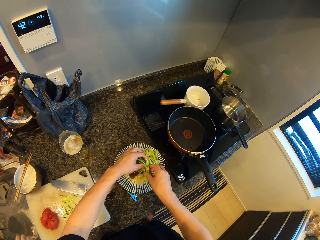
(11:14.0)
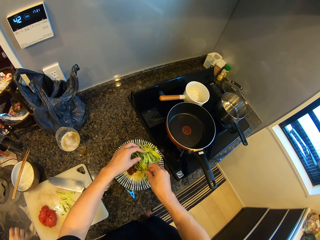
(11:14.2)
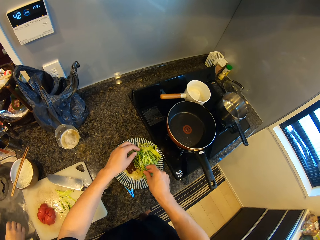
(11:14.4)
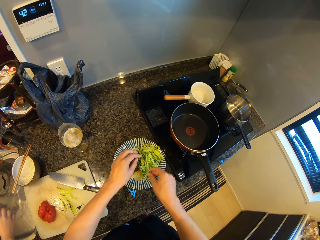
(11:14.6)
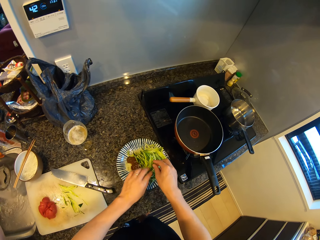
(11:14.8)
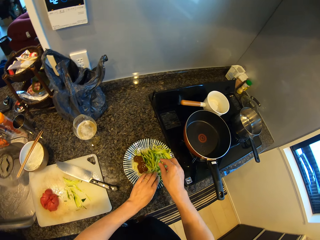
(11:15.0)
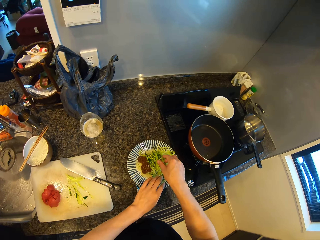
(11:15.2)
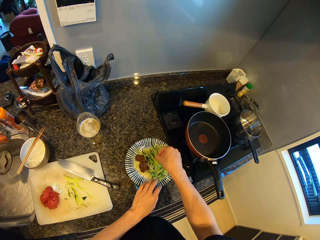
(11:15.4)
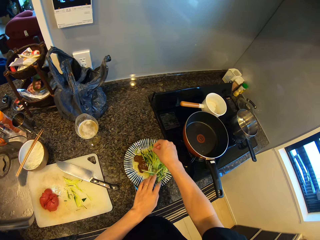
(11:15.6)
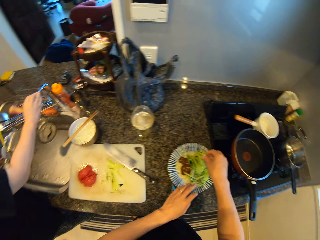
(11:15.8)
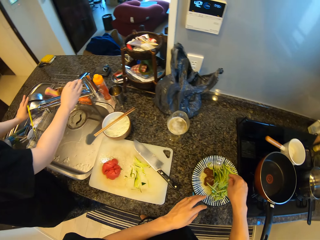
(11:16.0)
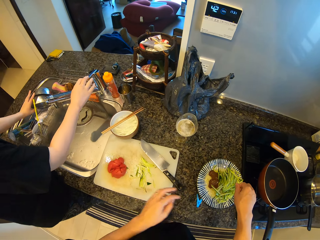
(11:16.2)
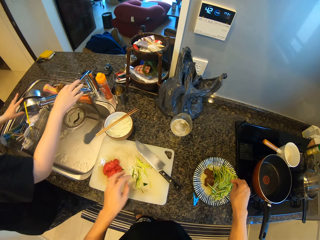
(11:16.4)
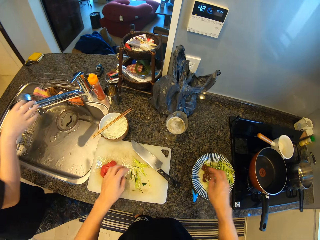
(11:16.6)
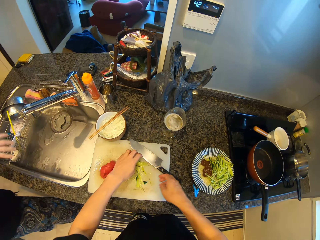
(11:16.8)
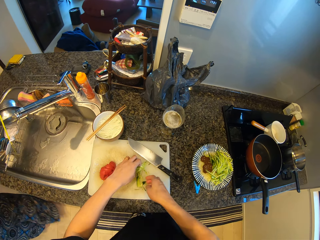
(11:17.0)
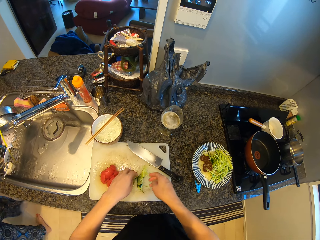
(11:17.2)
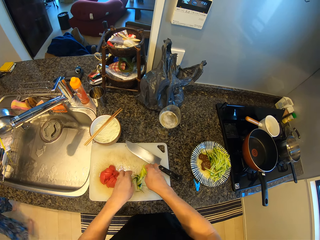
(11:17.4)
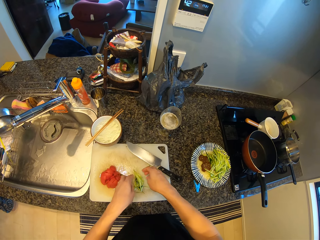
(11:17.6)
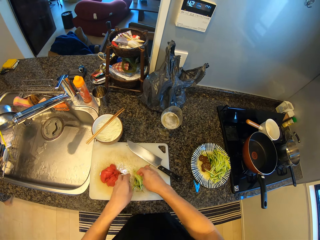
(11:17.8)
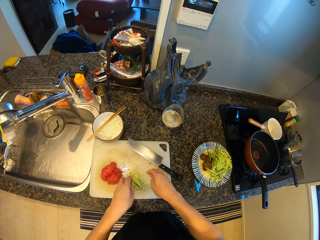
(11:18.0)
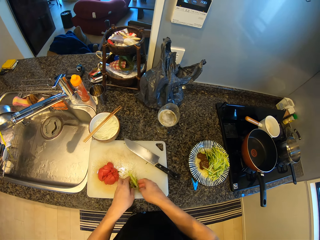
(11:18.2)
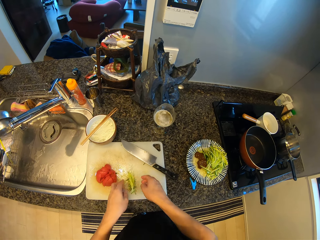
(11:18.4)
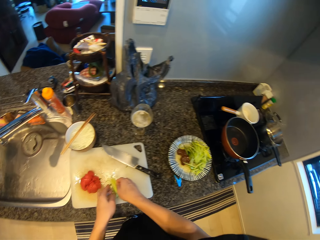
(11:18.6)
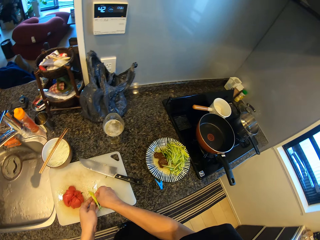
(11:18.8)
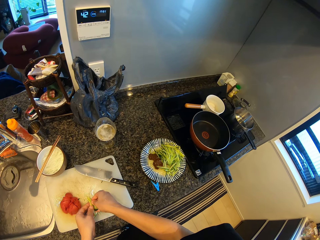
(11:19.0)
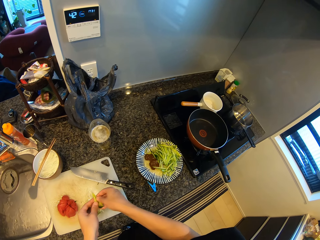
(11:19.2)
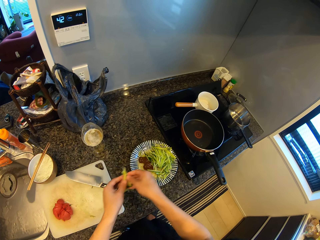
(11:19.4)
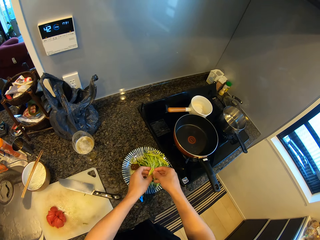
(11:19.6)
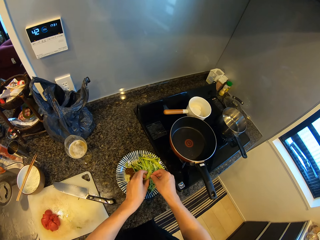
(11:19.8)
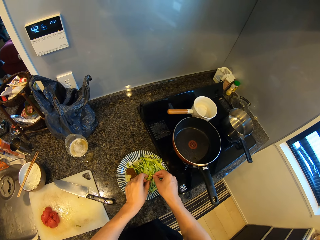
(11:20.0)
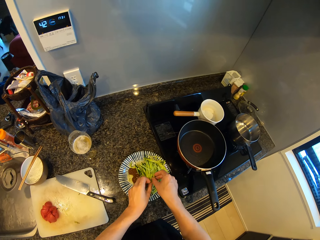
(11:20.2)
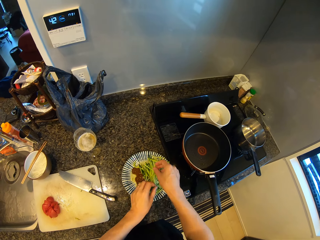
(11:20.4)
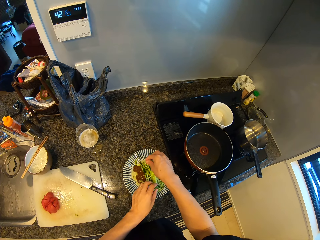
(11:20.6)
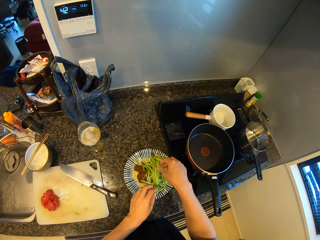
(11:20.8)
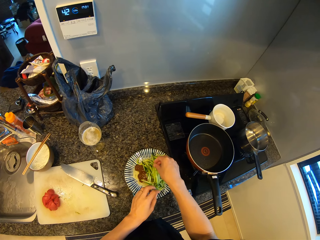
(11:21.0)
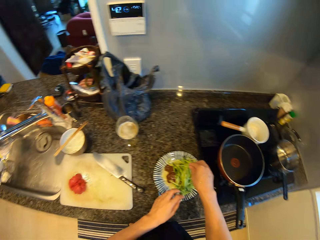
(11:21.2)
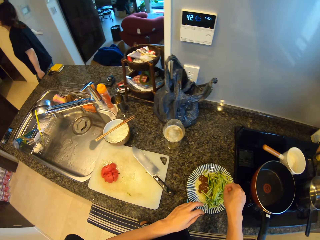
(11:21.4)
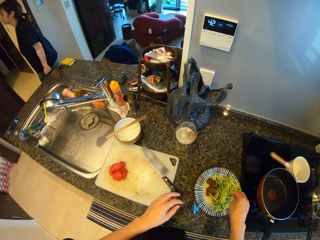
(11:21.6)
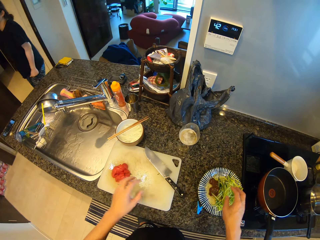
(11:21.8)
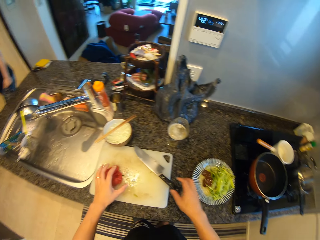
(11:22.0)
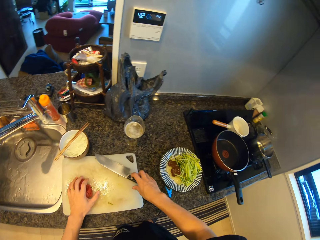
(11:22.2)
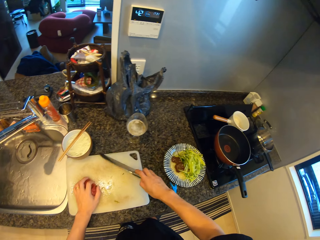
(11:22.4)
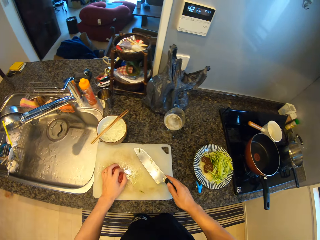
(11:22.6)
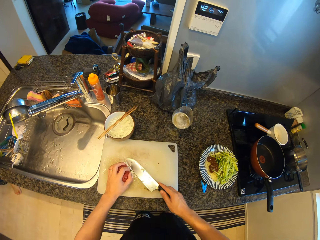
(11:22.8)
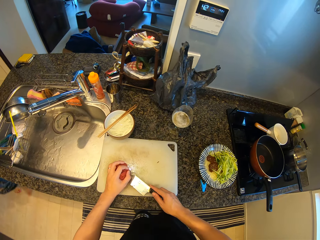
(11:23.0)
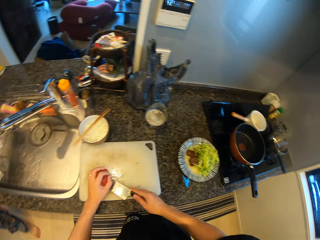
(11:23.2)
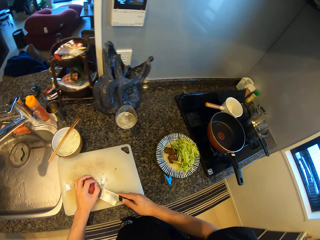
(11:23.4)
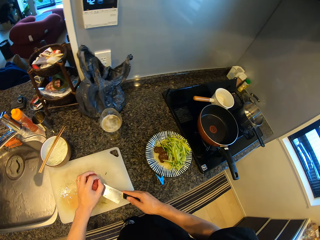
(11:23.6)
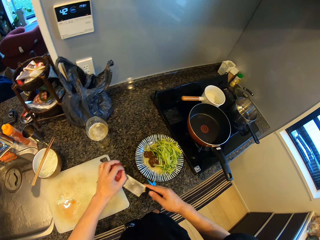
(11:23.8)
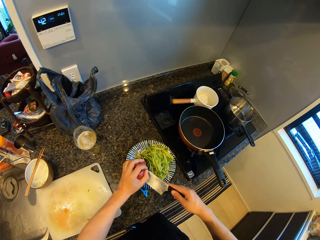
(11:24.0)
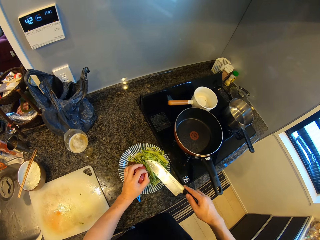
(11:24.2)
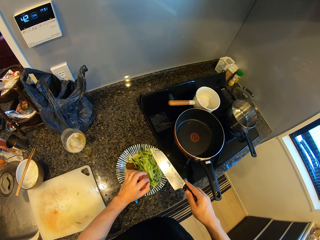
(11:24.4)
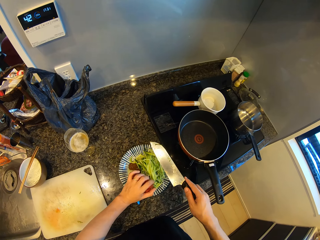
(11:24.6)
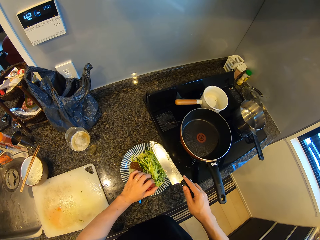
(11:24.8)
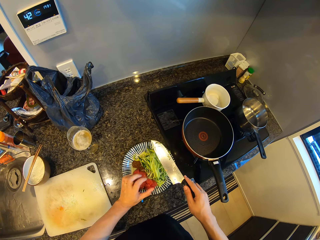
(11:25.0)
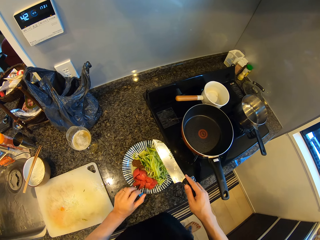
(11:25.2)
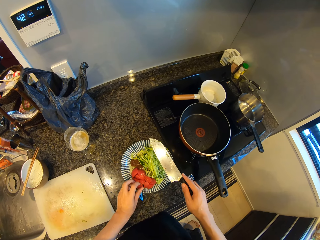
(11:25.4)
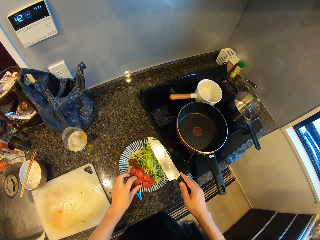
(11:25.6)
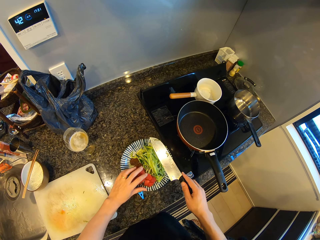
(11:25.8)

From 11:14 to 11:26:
A lady rinses a bowl with running water. The camera wearer adjusts pieces of cucumber on a plate. The lady closes a tap with a hand. The camera wearer picks up pieces of cucumber from a chopping board. The lady walks around a room. The camera wearer puts pieces of cucumber on the plate. They pick up a knife from the chopping board. They scoop the tomatoes into the plate of spaghetti. They pick up pieces of tomato from the chopping board and put pieces of tomato on the plate.

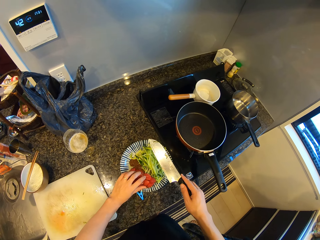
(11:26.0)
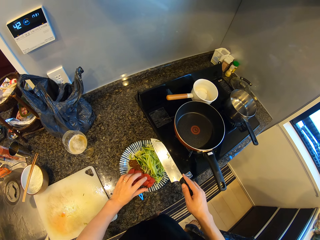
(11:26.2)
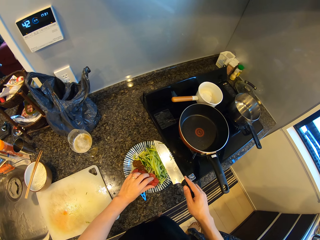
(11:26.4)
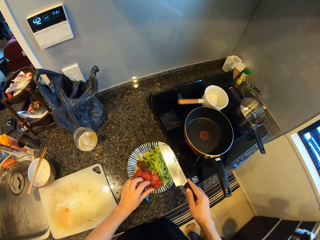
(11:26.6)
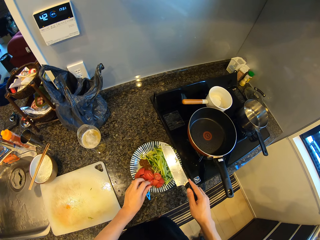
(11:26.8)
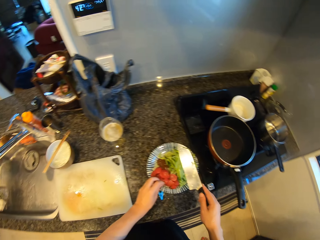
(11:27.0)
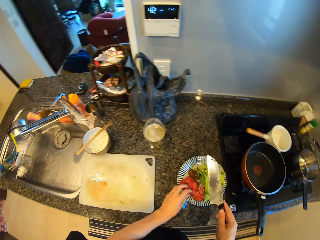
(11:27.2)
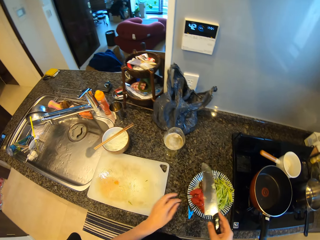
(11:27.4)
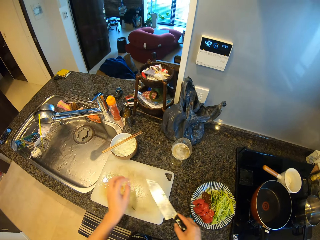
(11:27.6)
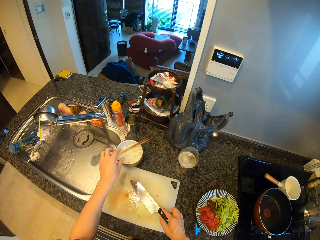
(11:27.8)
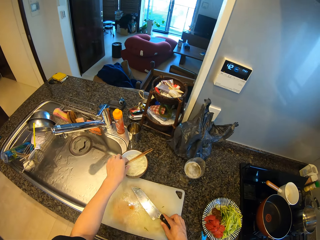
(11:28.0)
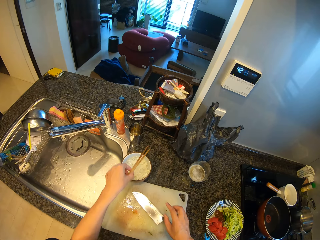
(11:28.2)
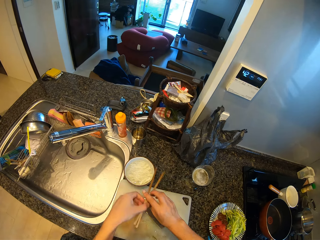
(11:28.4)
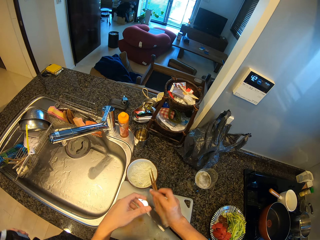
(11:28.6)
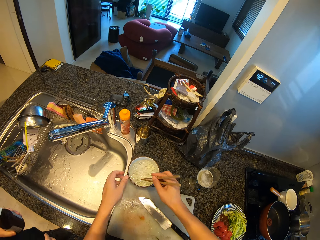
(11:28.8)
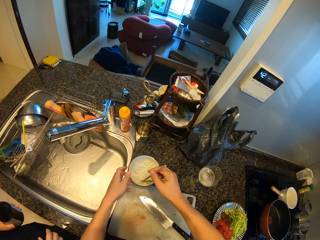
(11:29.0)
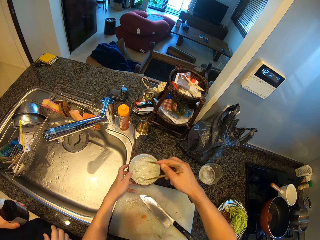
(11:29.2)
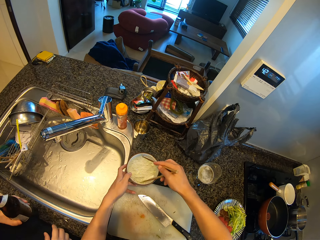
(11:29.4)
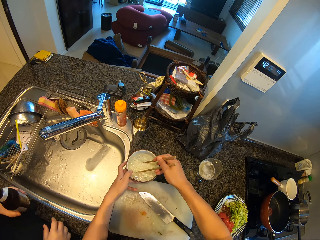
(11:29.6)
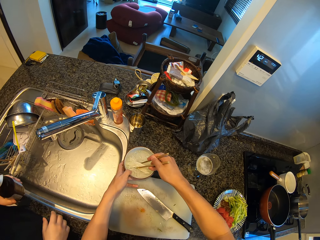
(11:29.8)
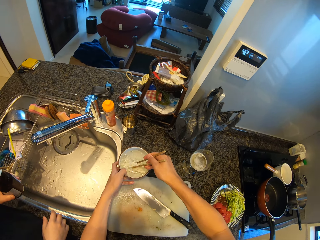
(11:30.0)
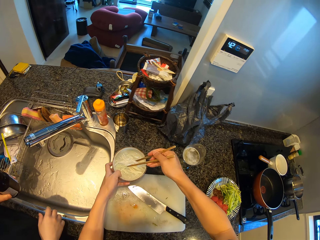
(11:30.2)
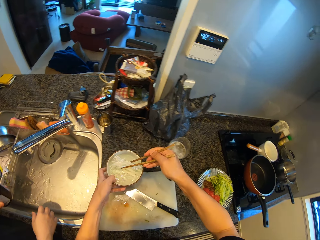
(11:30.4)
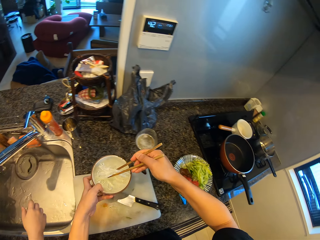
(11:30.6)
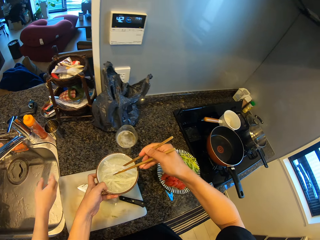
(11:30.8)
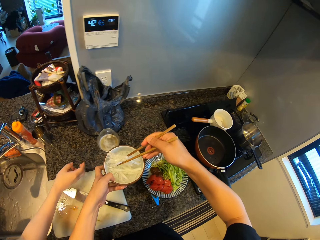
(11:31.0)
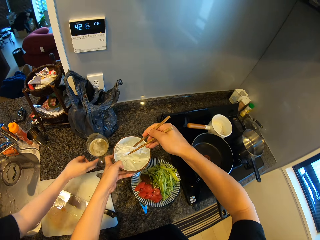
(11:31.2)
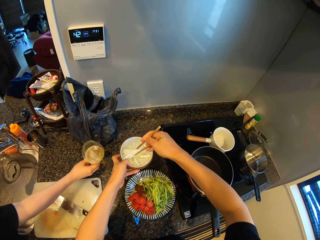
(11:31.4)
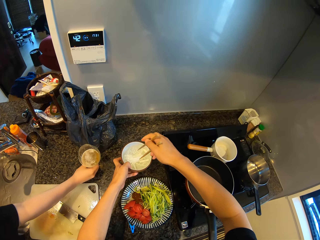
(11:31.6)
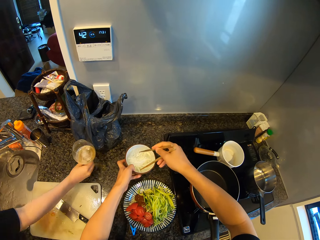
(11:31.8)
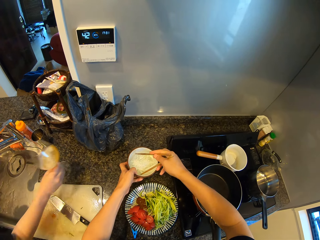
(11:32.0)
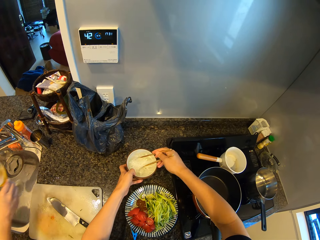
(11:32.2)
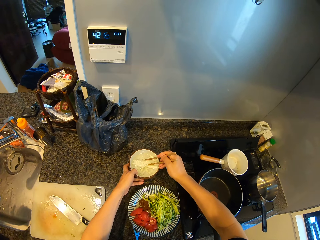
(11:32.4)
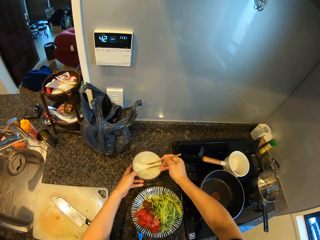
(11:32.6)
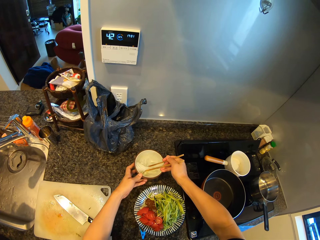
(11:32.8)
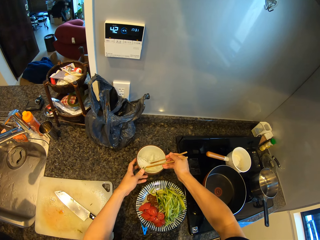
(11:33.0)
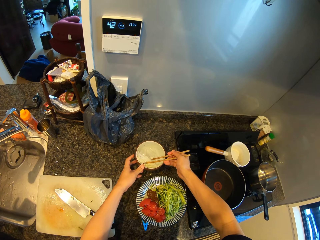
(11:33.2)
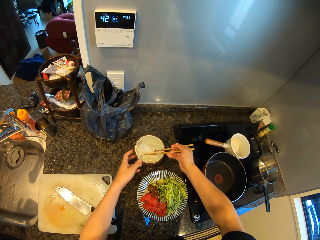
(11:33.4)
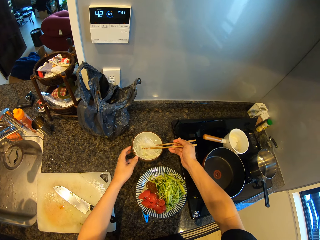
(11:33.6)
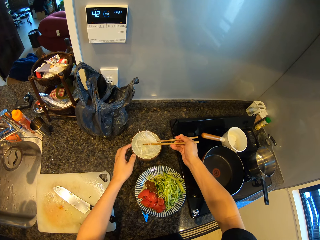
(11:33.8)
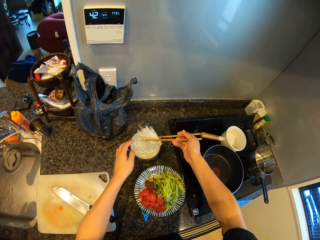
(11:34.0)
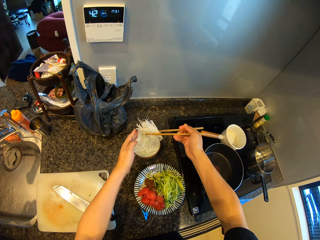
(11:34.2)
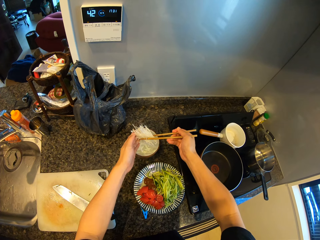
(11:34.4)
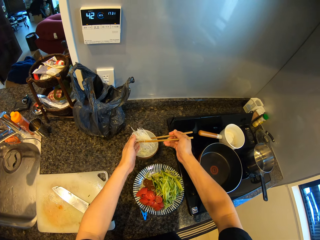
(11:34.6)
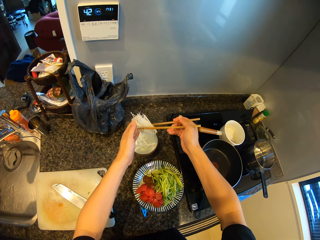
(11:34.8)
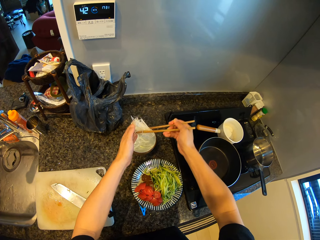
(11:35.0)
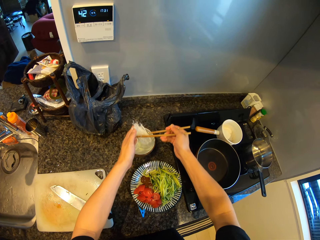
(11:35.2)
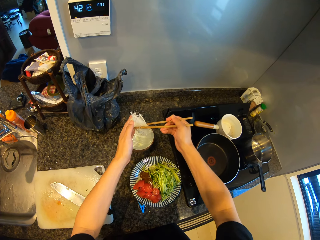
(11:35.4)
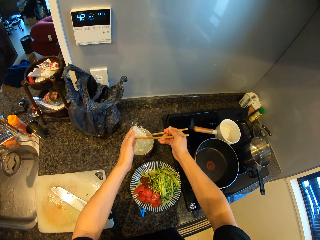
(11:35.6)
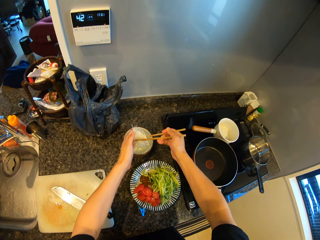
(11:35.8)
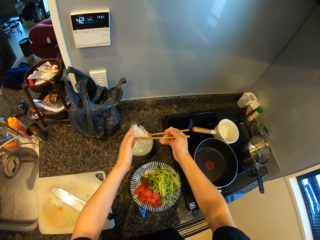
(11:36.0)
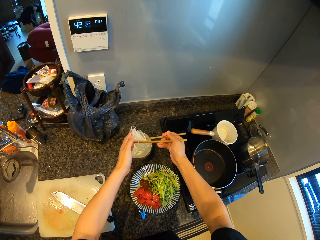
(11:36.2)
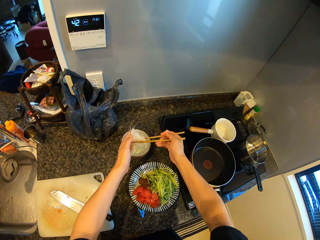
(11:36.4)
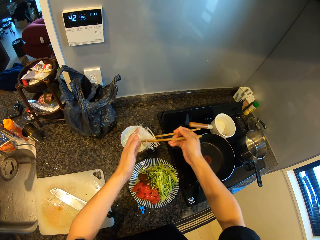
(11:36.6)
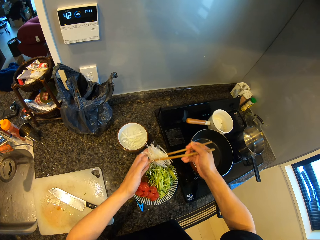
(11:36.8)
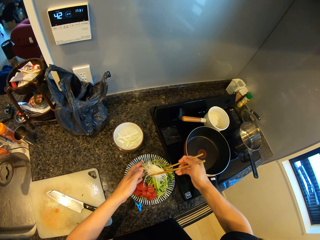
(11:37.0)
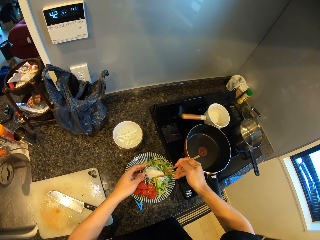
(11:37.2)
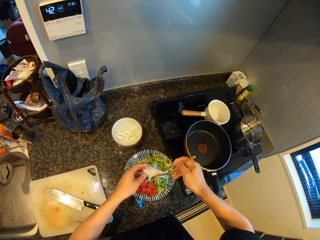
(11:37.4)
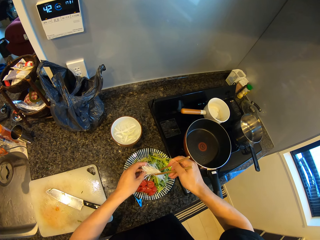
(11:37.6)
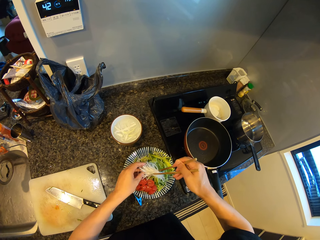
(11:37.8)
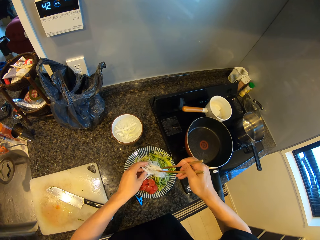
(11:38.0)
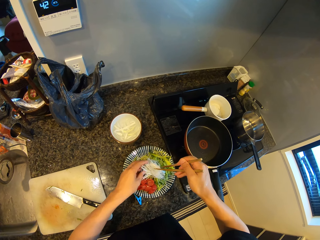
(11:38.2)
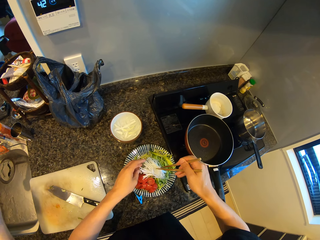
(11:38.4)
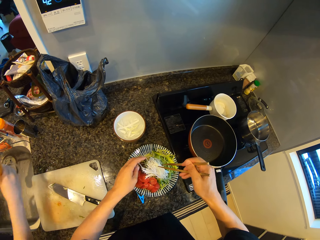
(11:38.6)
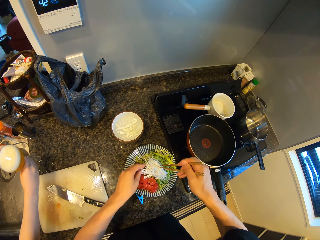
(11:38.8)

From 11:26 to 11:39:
The camera wearer adjusts pieces of tomato on a plate. They put down a knife on a chopping board, pick up chopsticks from a bowl, scoop spaghetti from the bowl with the chopsticks, pick some white radish to the plate of spaghetti, and pick up a bowl from a kitchen counter. A lady picks up a glass from the kitchen counter. The camera wearer puts down the bowl on the kitchen counter. They scoop spaghetti from the bowl with the chopsticks. The lady looks around the kitchen counter. The camera wearer puts spaghetti on the plate with the chopsticks.
